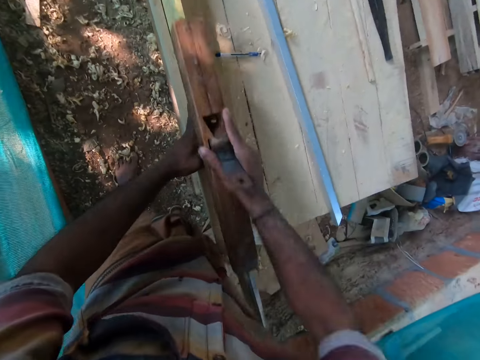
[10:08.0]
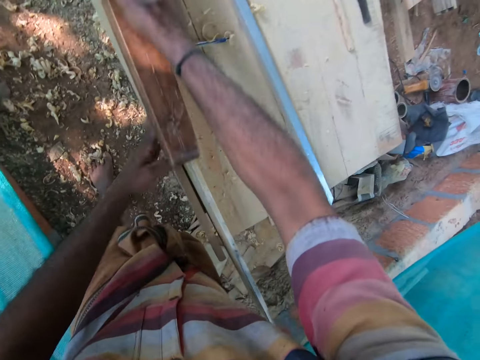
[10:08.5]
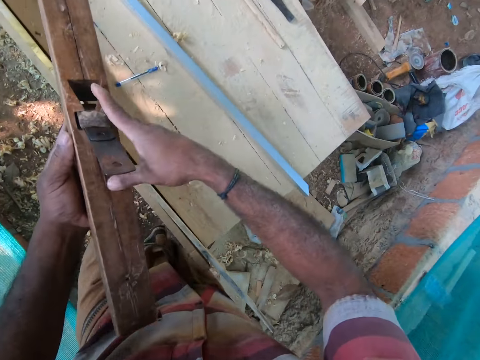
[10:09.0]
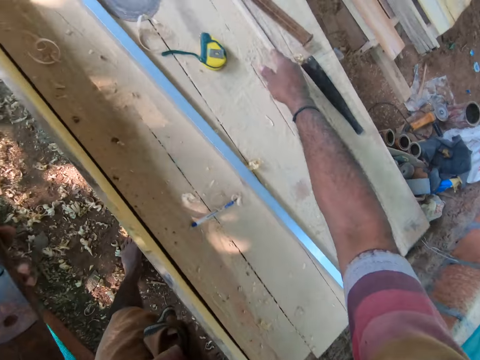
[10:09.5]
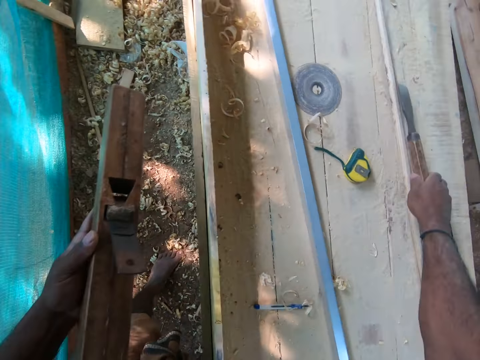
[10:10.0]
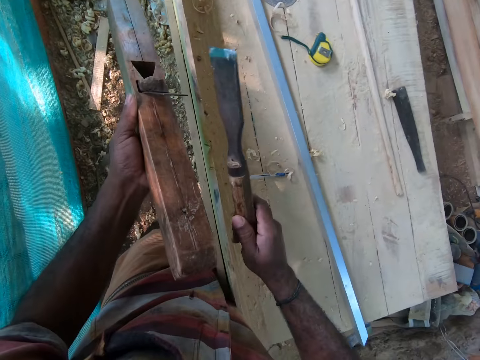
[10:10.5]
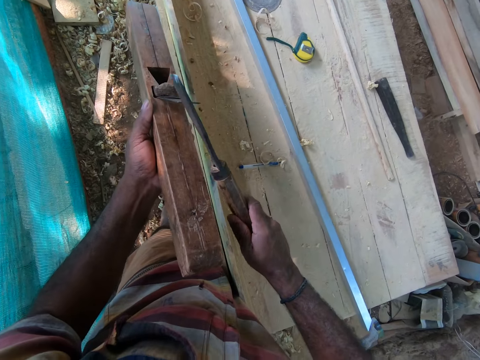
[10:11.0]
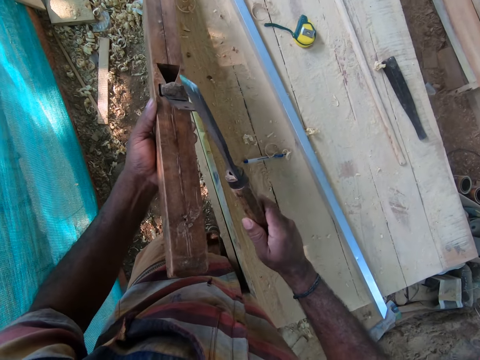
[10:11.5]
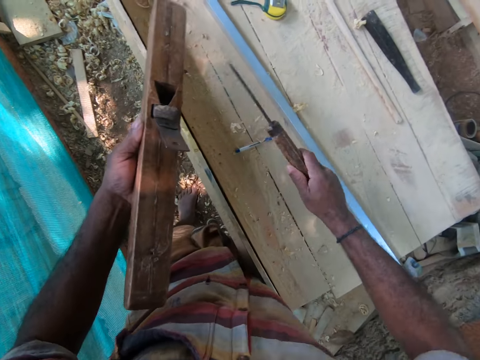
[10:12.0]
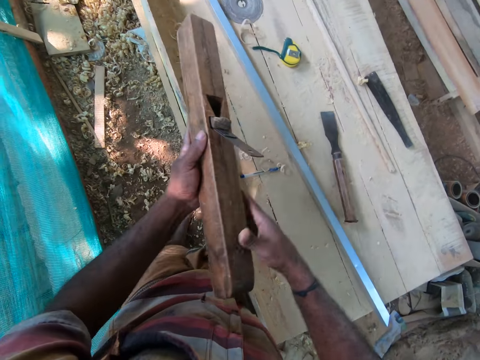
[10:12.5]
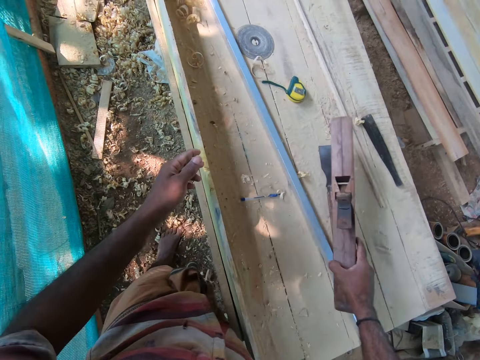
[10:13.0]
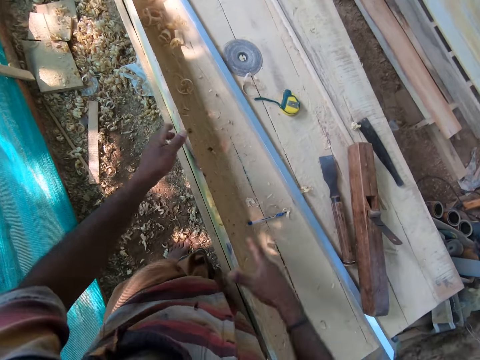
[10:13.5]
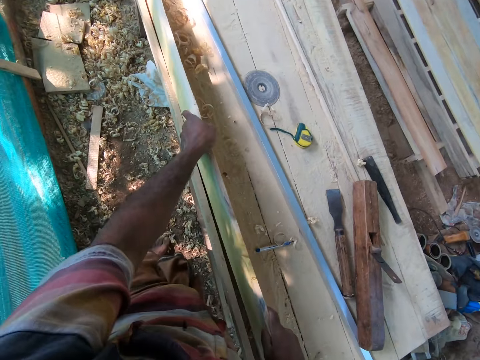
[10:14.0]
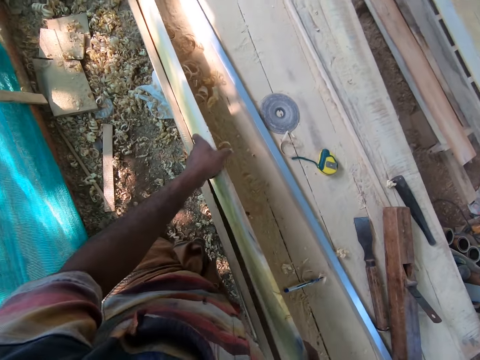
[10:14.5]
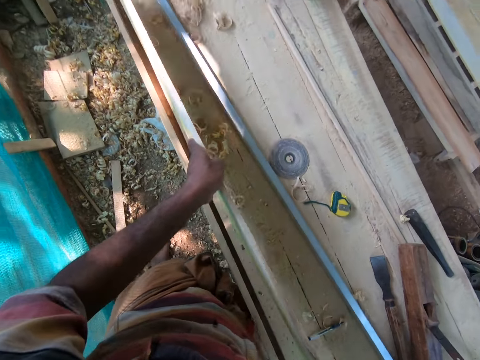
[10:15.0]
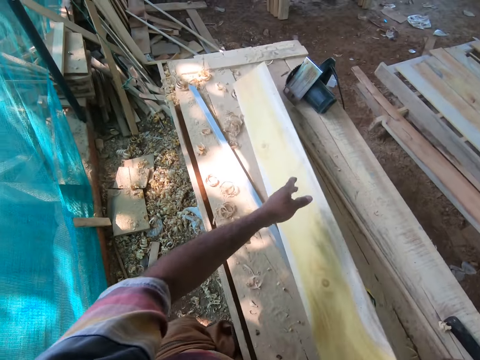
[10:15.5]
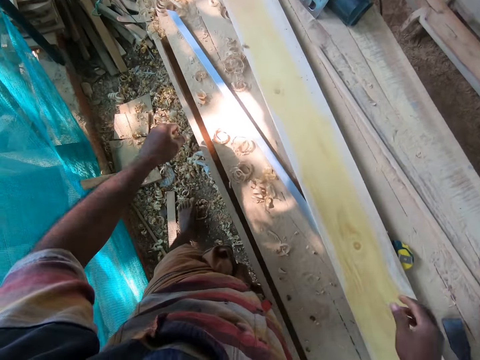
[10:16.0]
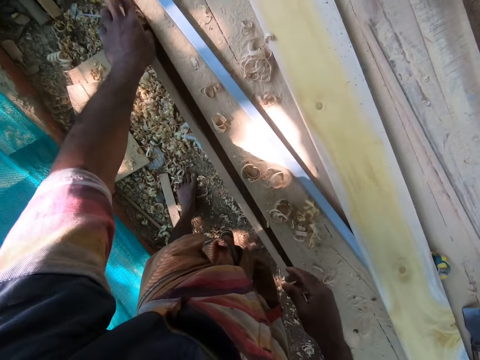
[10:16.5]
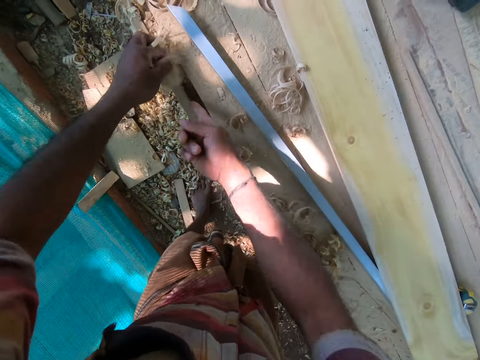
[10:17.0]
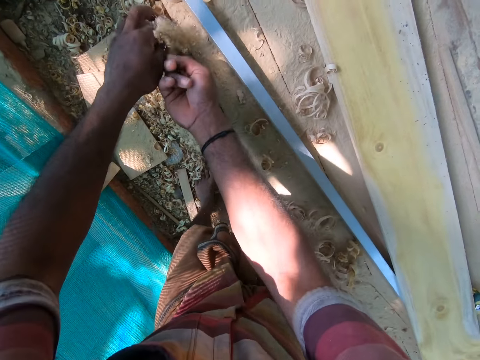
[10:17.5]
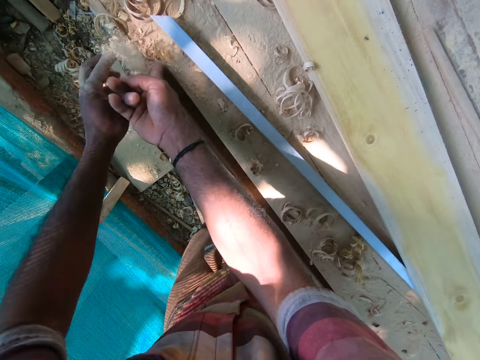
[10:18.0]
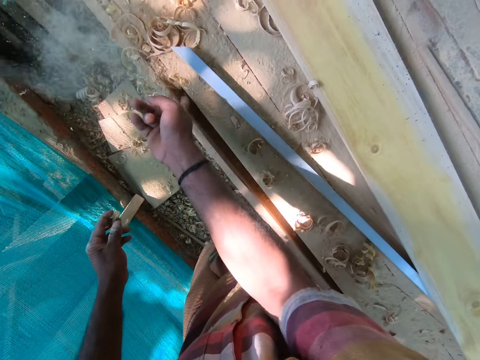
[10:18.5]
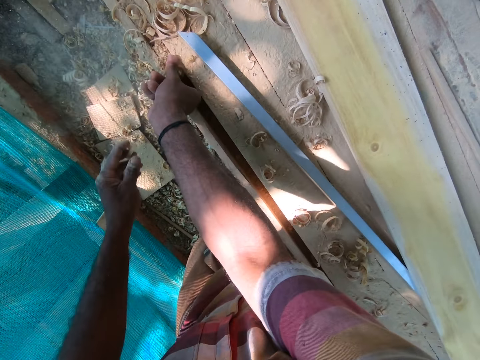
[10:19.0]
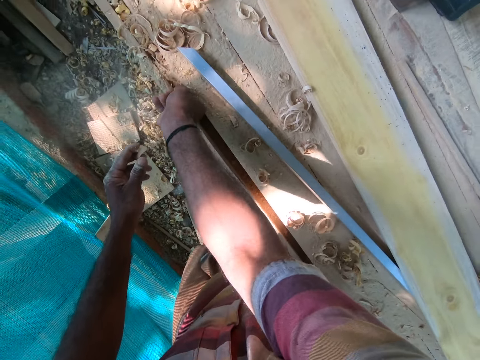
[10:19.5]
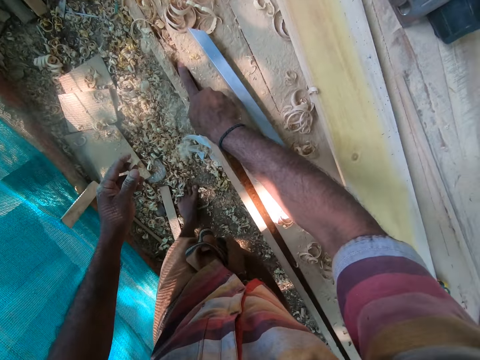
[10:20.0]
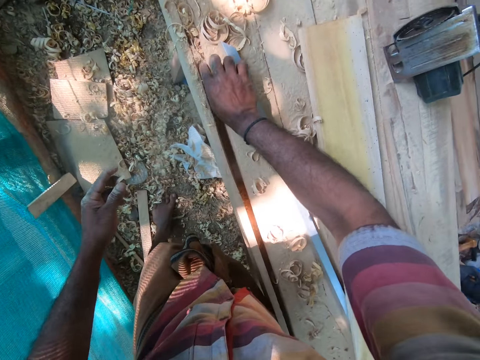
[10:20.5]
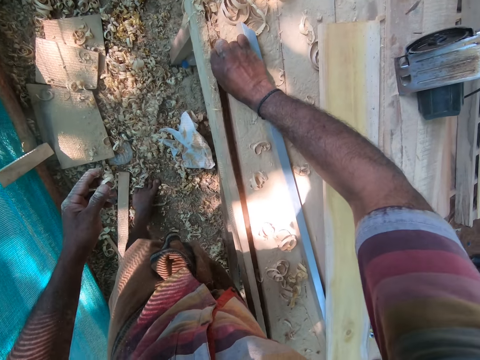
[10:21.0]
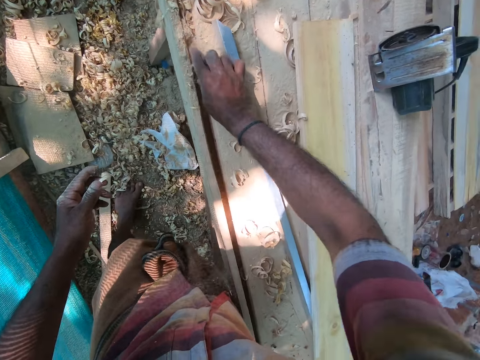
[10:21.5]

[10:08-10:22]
The camera wearer smoothens the plank on the table with the jack plane or wood planer in his right hand. He passes the jack plane from his right hand to his left hand. He picks the chisel from the table with his right hand. He hits the chisel on the jack plane in his left hand with his right hand. He adjusts the wood planer with the chisel. He drops the chisel on the table with his right hand. He passes the jack plane from his left hand to his right hand. He drops the jack plane on the table with his right hand. He pulls the plank from the table with both hands. He drops the plank on the table with both hands. He pulls sawdust from the table with both hands.

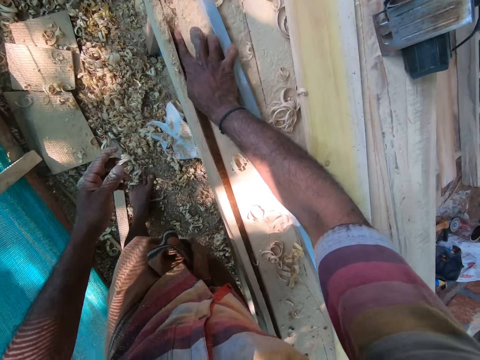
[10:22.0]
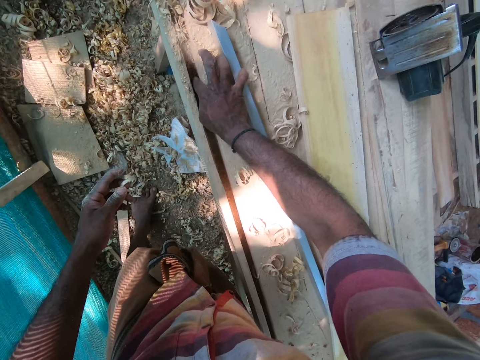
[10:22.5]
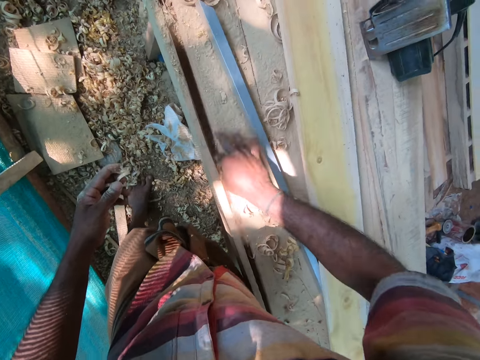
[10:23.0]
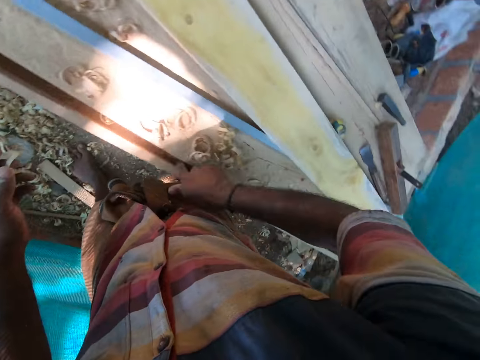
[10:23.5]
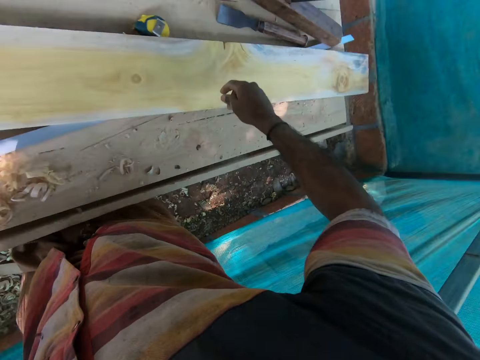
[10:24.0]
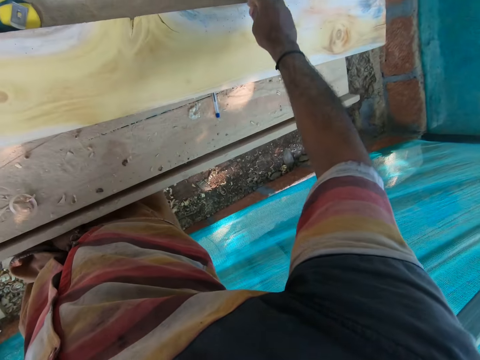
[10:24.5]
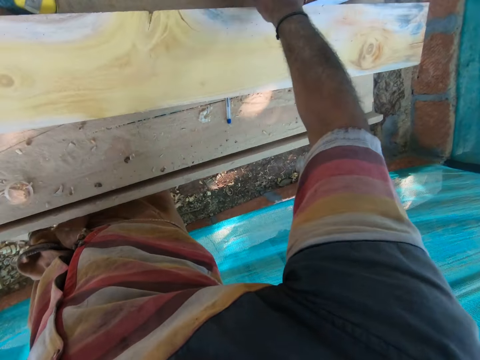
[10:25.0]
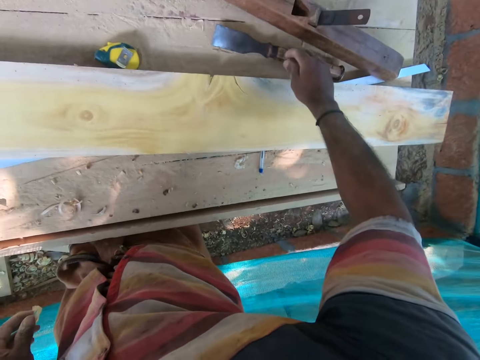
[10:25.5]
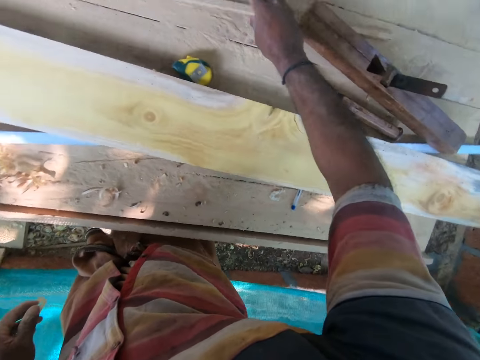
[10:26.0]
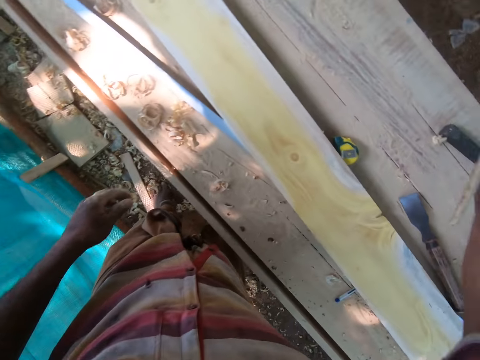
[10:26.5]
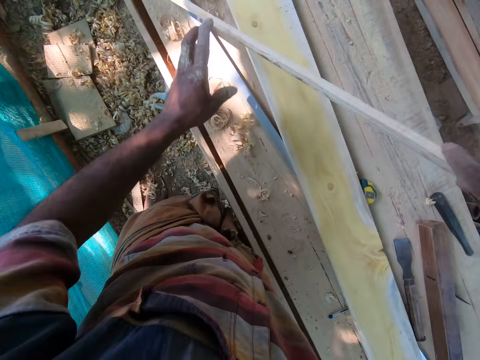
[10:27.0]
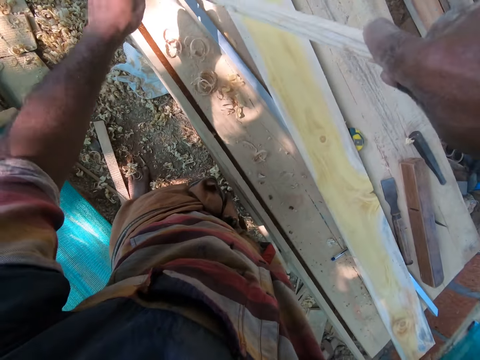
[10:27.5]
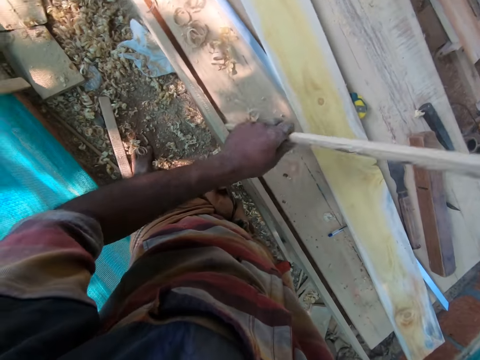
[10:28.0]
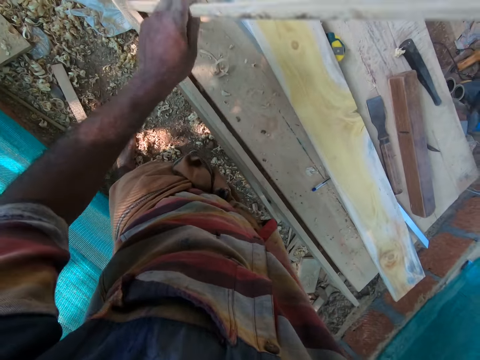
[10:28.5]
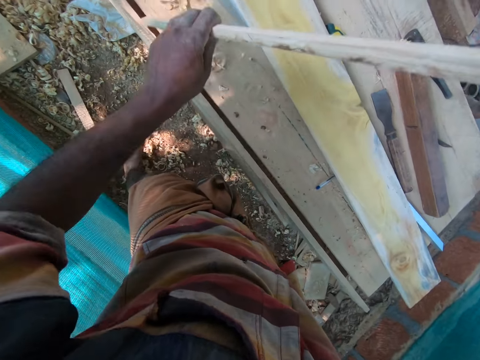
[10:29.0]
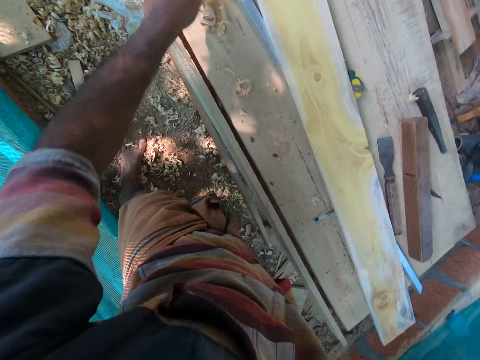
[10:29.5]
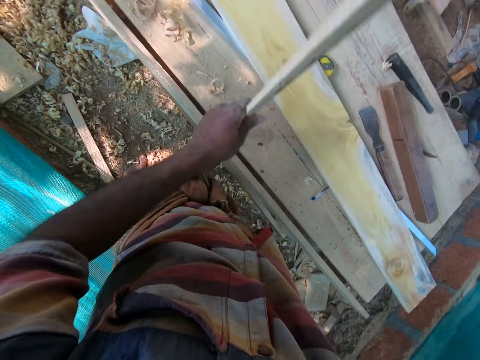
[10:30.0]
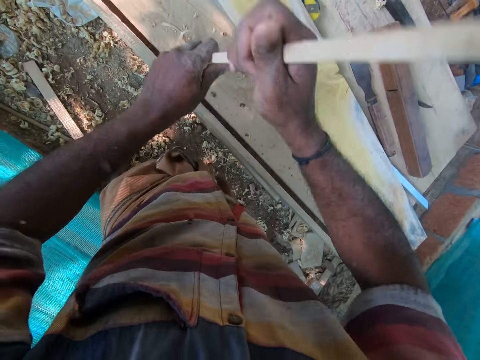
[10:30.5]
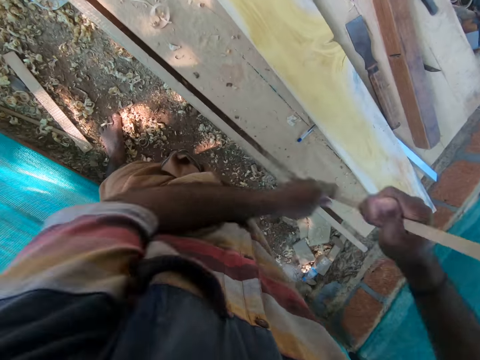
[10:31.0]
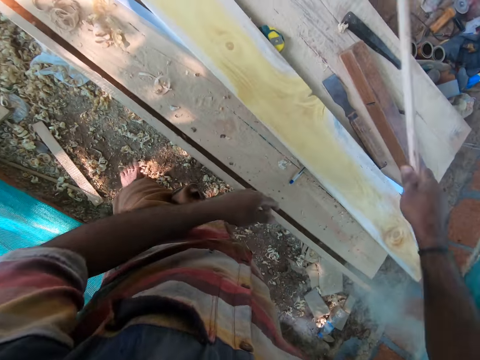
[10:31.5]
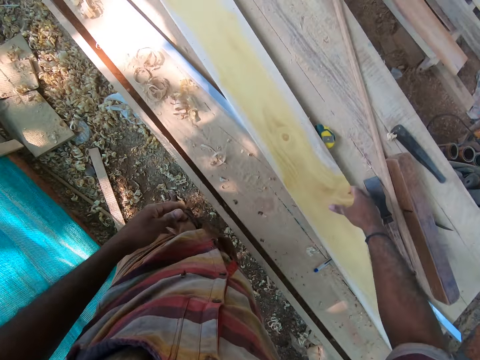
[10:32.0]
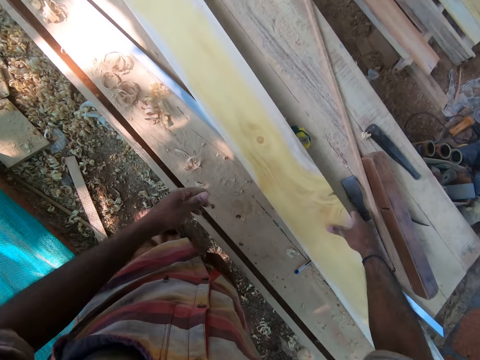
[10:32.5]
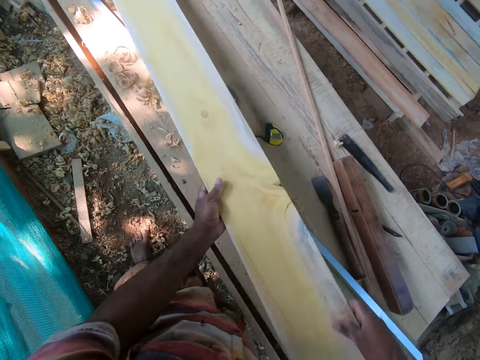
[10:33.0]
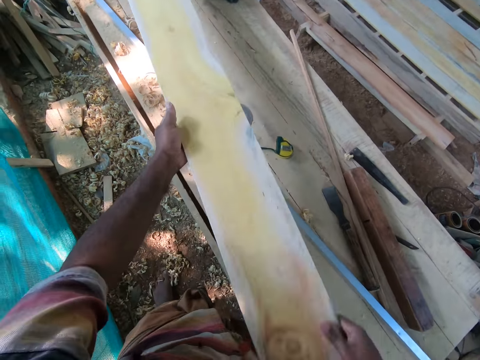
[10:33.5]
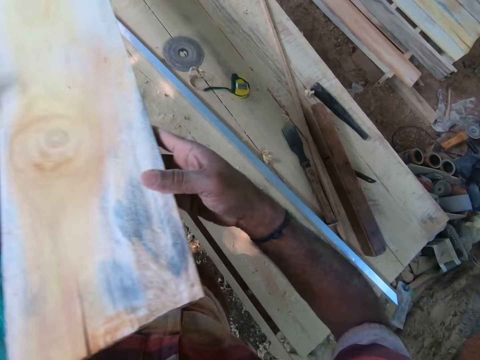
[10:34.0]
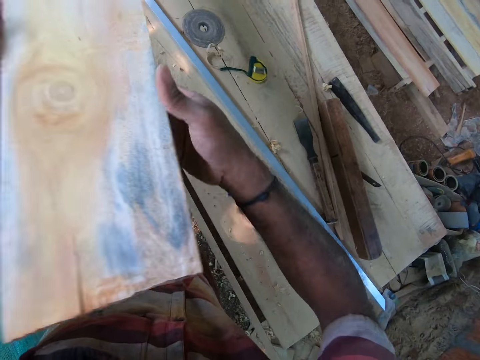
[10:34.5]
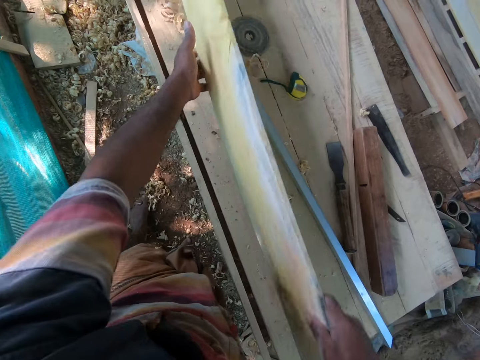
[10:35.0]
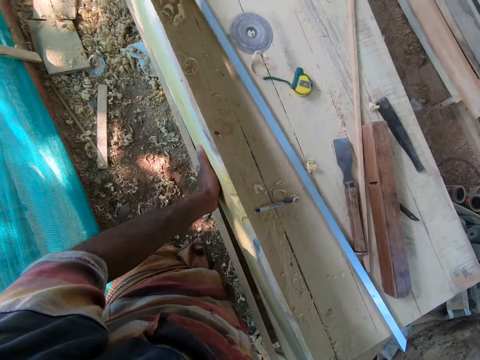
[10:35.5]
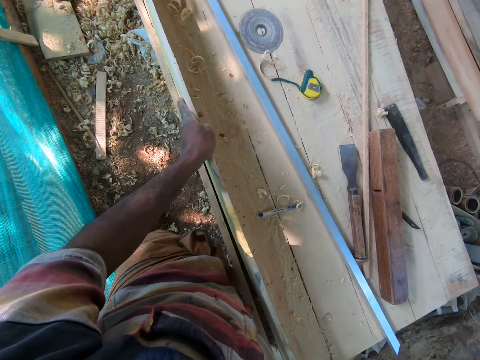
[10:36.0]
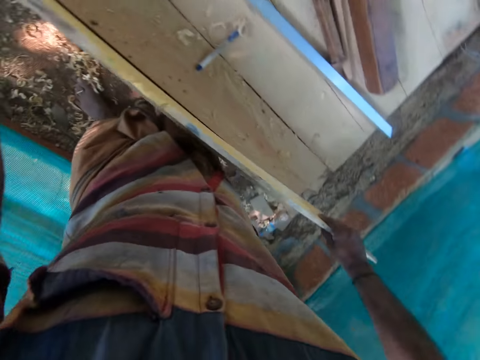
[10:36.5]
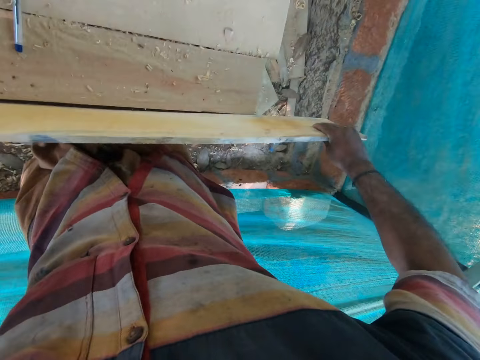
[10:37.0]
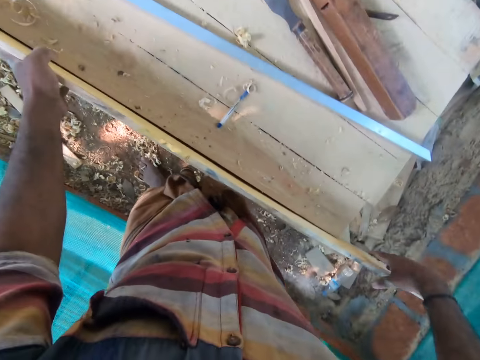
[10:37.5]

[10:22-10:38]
The camera wearer touches the chisel on the table with his right hand. He moves a hand on the table. He picks up a stick on the table with his right hand. He cleans the sawdust on the table with the stick in both hands. He drops the stick on the table with his right hand. He picks up the plank or wood from the table with both hands. He looks at the wood. He puts the plank on the table edge with both hands. He takes the wood.
